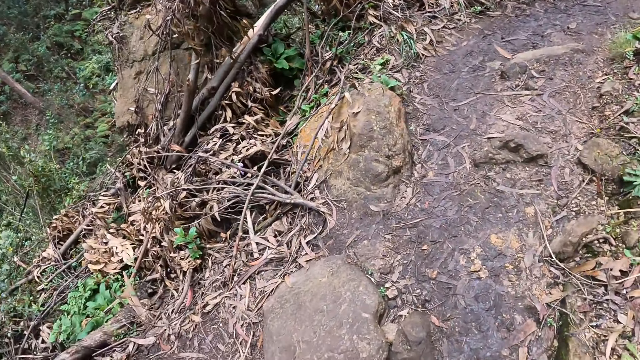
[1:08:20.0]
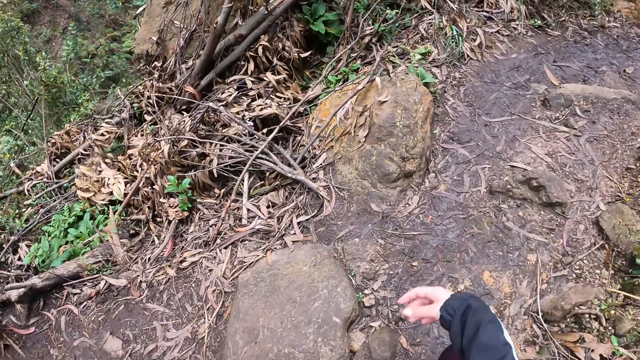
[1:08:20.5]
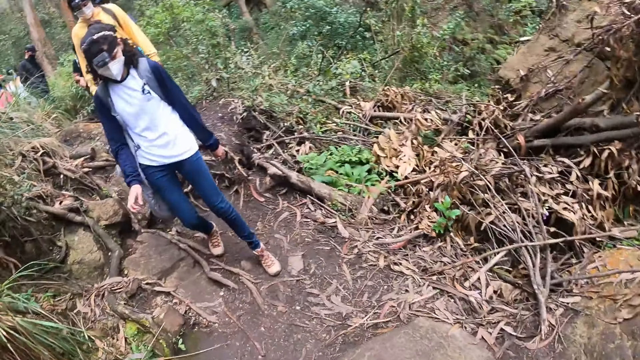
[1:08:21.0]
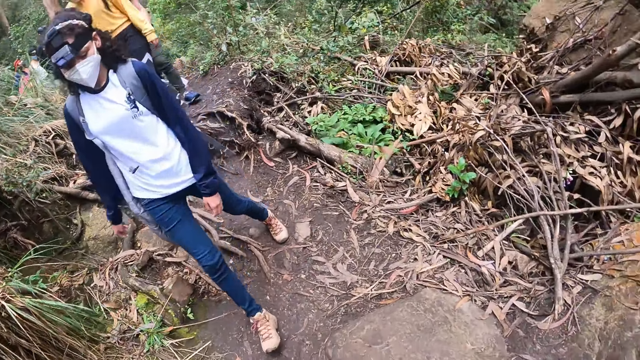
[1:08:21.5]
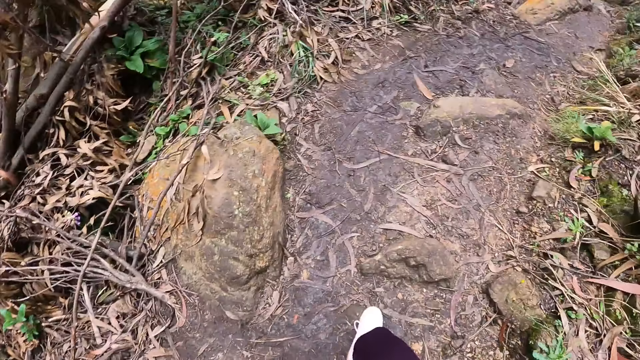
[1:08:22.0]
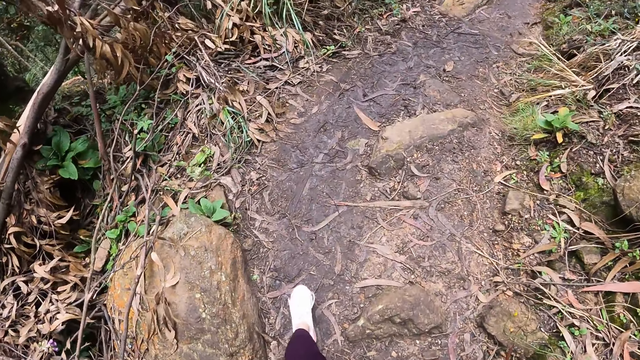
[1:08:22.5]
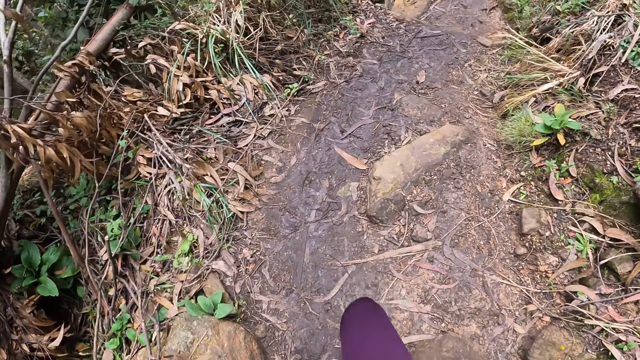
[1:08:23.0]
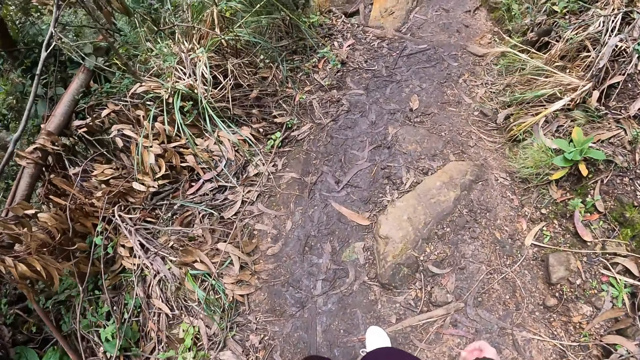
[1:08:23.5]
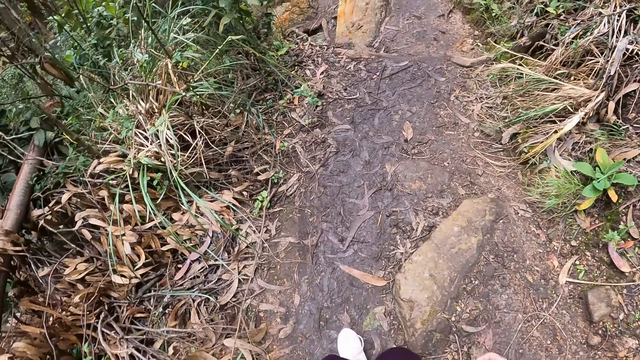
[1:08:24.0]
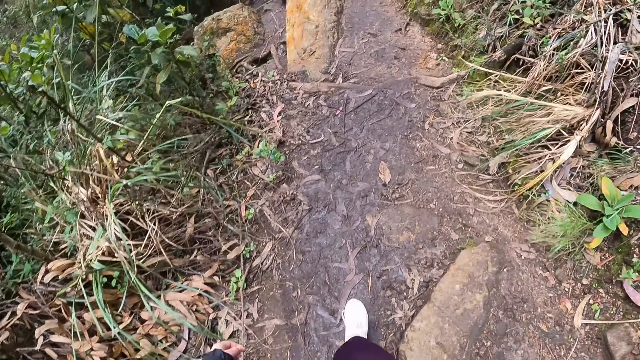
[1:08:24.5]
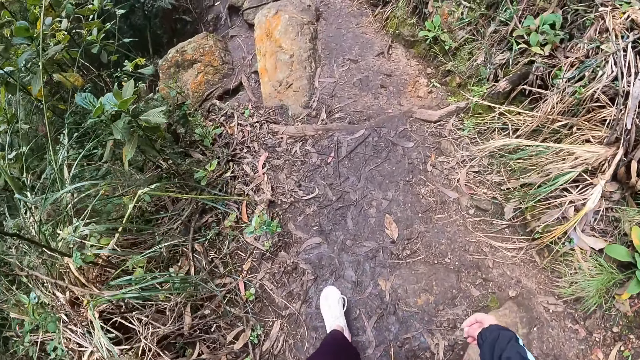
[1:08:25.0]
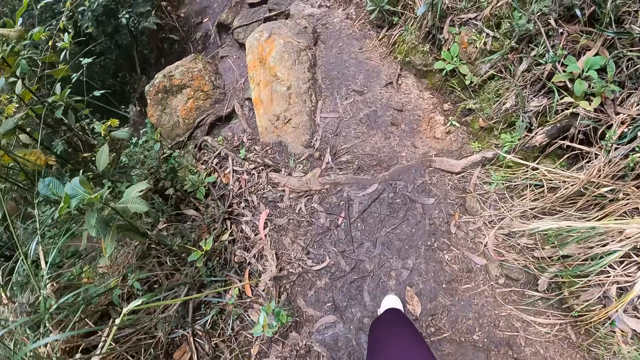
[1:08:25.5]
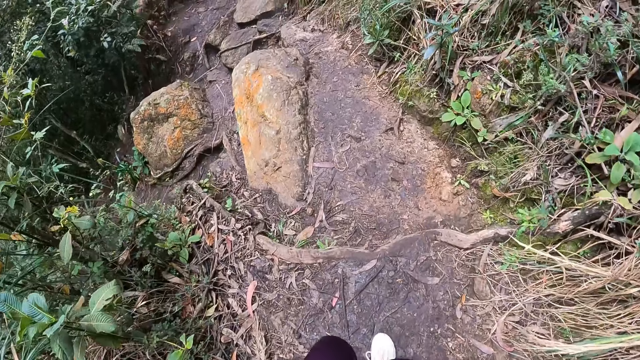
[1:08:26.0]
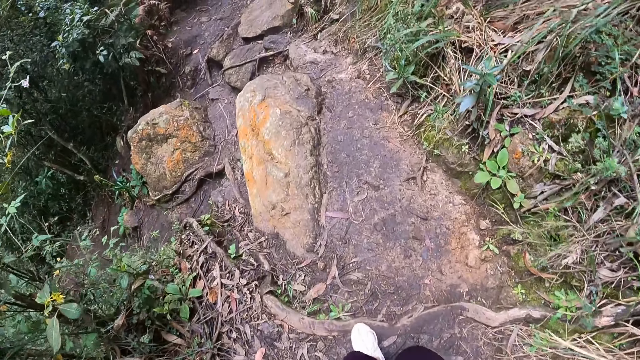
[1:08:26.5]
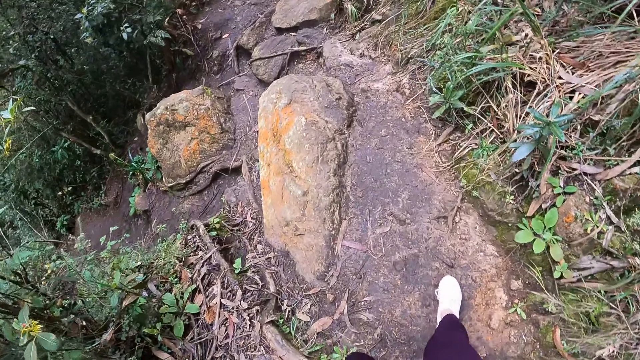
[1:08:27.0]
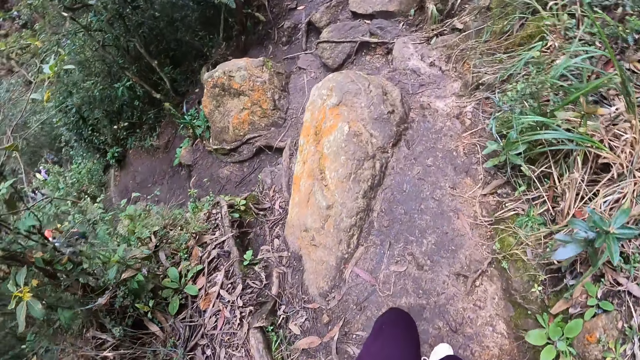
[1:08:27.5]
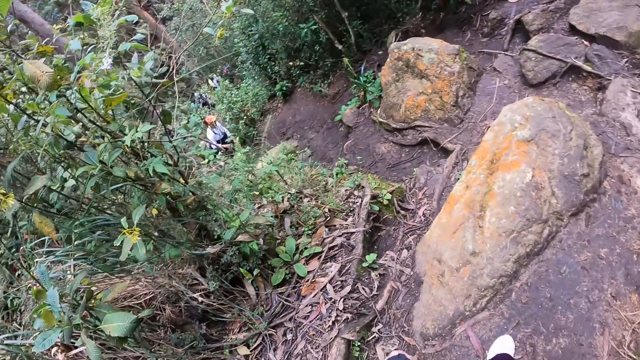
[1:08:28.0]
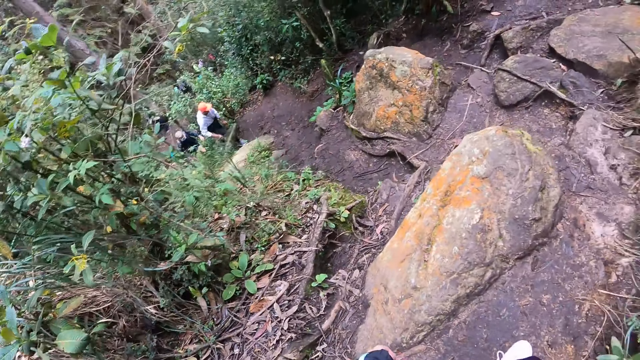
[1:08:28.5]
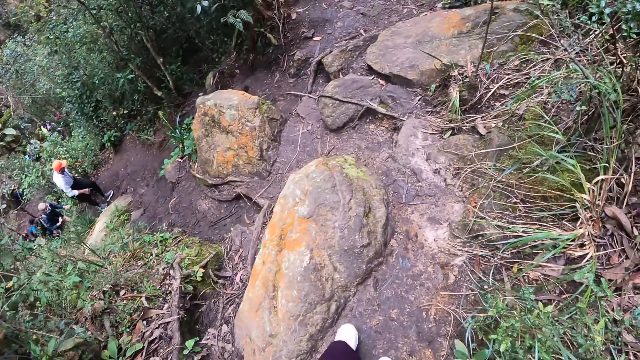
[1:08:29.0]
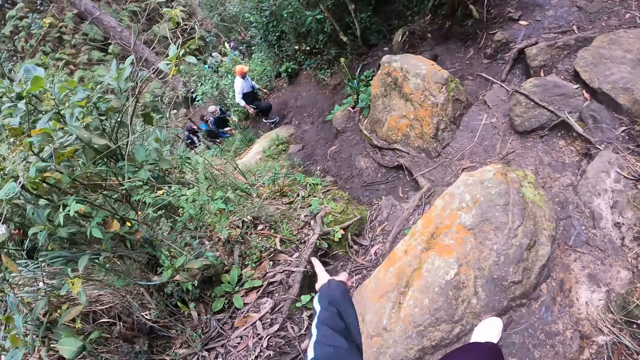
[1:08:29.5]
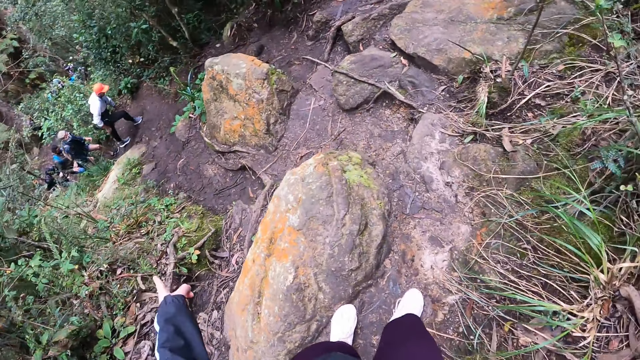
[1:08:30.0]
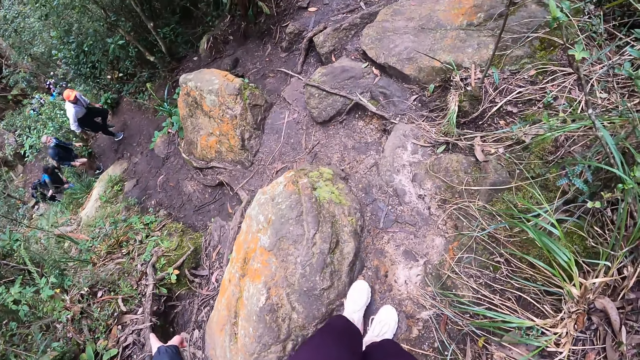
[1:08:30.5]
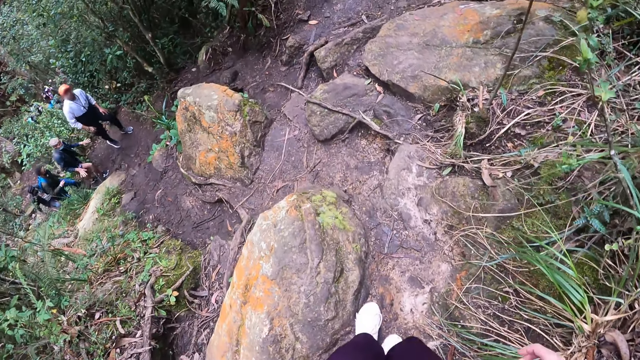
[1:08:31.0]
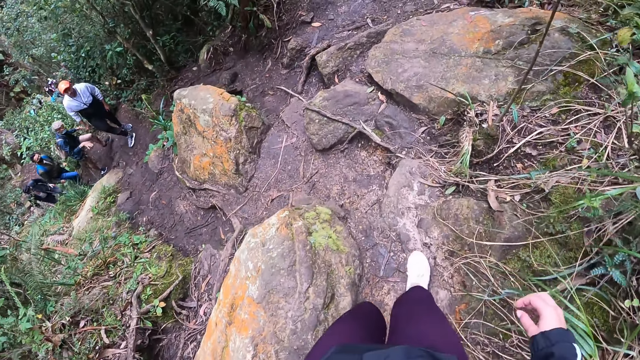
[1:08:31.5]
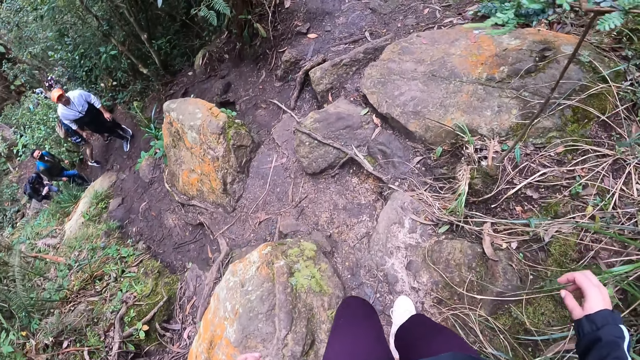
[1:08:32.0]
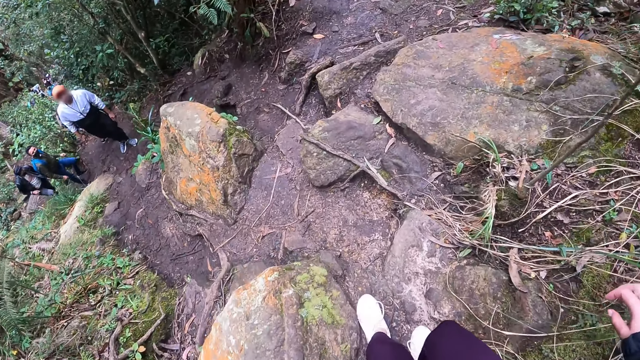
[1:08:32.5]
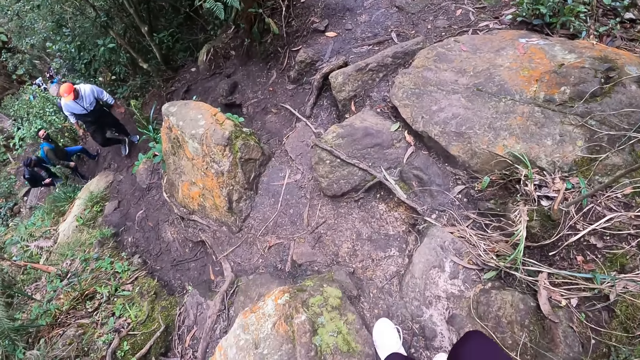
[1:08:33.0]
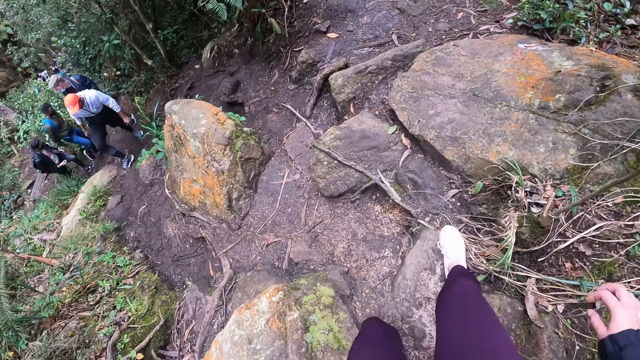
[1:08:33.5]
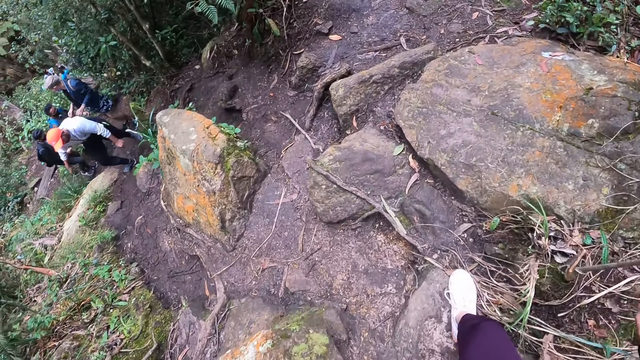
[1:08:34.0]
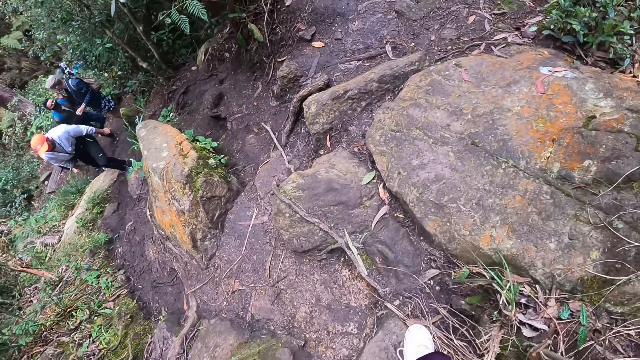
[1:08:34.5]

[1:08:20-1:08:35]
The camera wearer turns to look back. She walks on the dirty path. She walks down a forest pathway. She points her finger out.

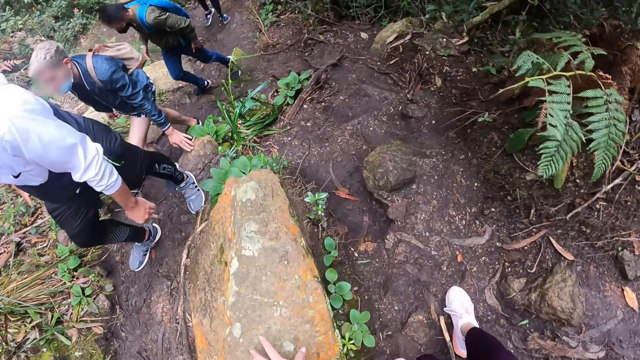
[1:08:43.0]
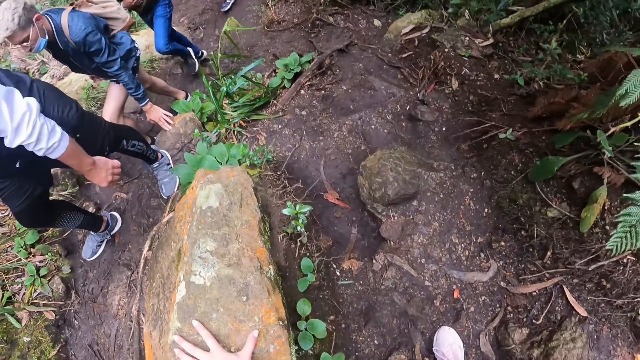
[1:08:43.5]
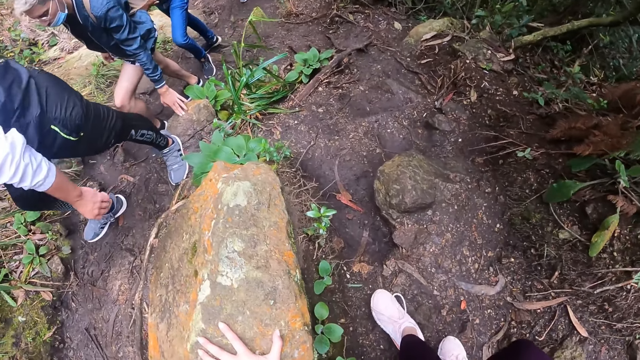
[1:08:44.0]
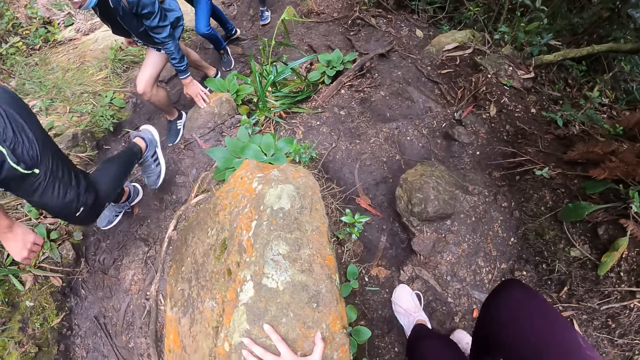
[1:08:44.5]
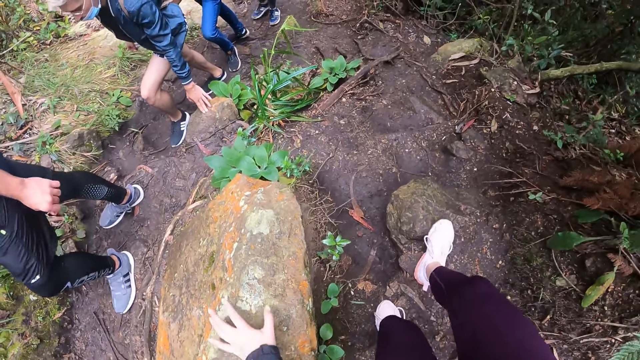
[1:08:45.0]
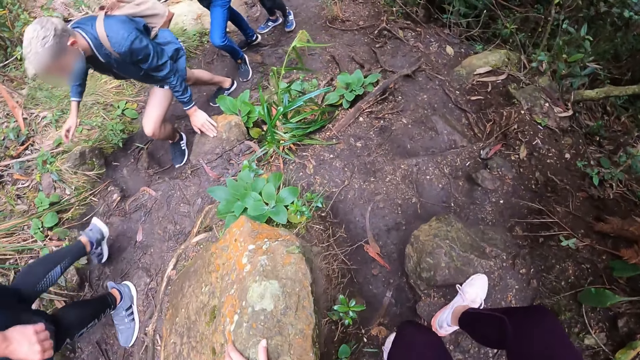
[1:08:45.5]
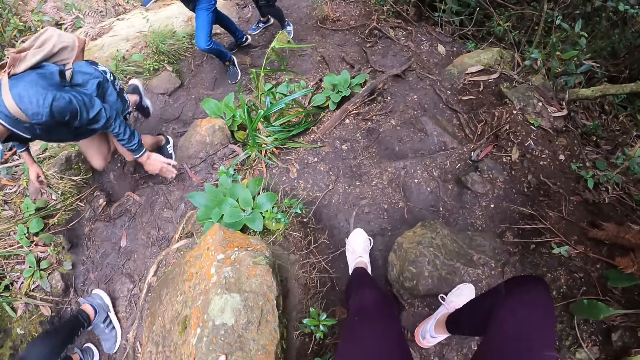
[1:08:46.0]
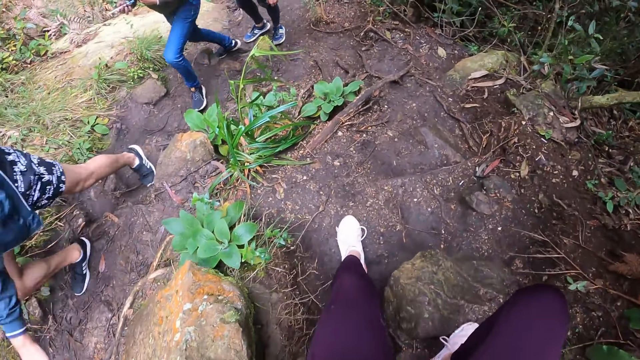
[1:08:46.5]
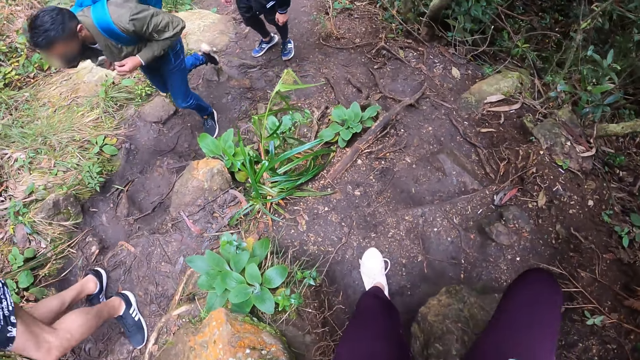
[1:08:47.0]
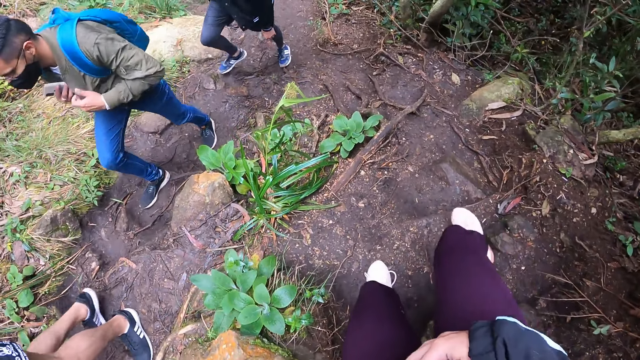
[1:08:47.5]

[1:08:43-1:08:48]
The camera wearer places her left hand on a rock along the forest pathway.
